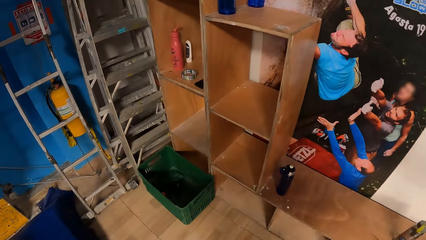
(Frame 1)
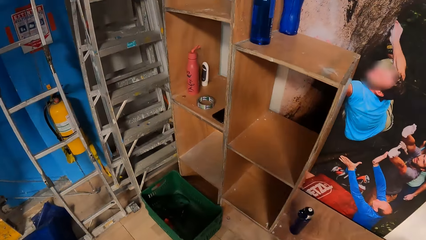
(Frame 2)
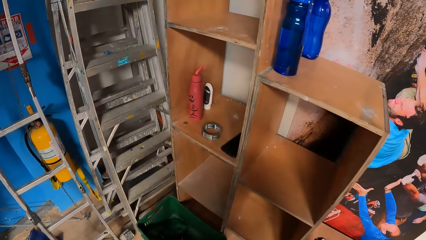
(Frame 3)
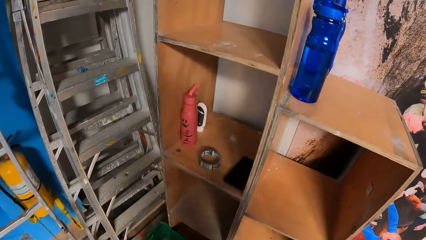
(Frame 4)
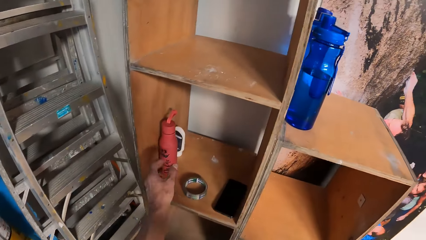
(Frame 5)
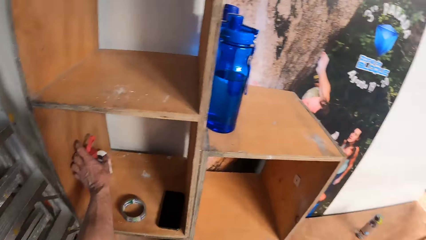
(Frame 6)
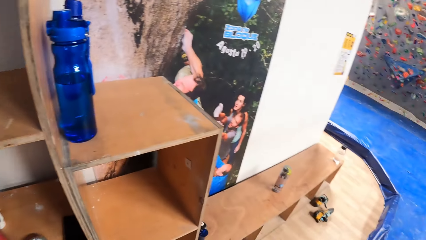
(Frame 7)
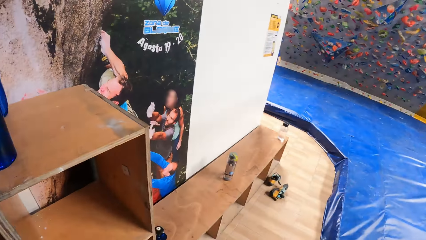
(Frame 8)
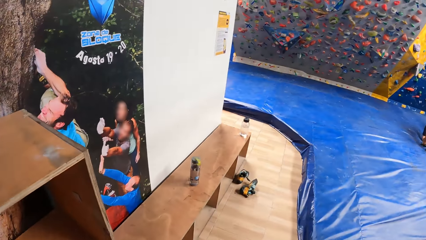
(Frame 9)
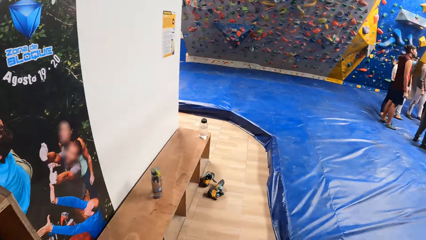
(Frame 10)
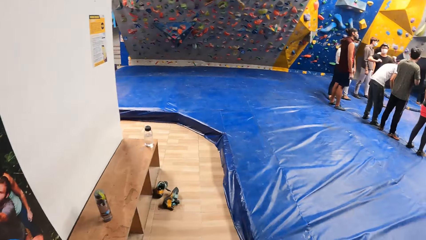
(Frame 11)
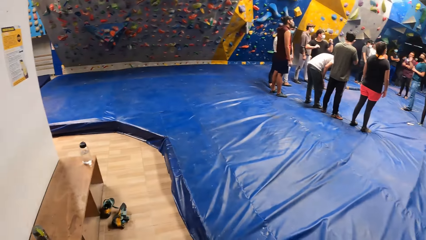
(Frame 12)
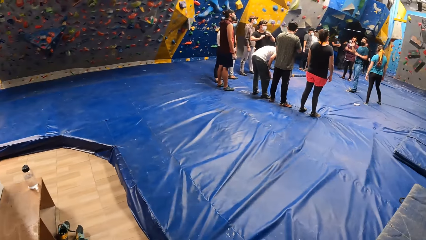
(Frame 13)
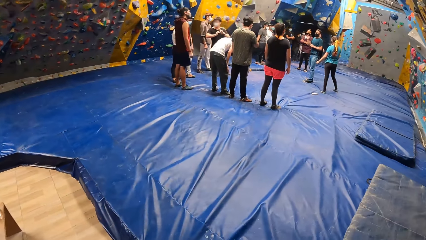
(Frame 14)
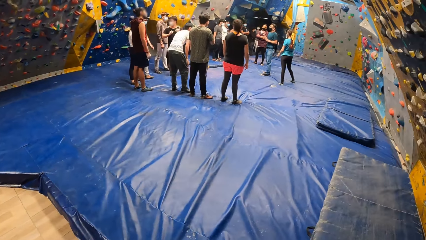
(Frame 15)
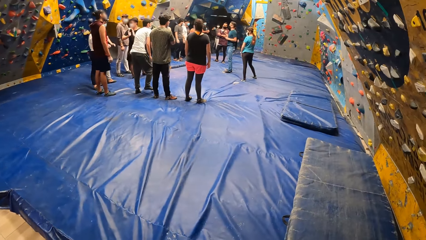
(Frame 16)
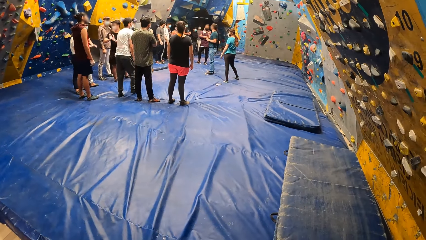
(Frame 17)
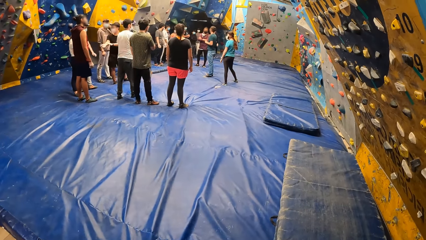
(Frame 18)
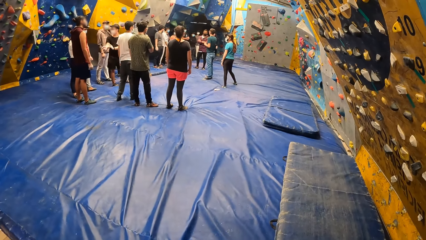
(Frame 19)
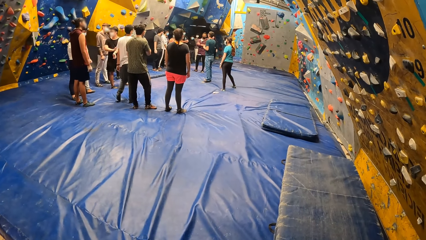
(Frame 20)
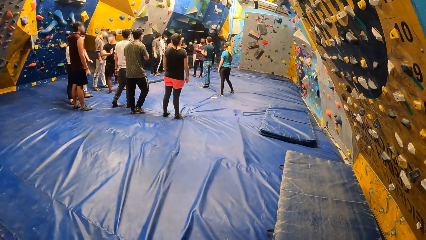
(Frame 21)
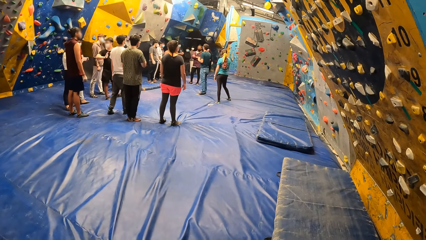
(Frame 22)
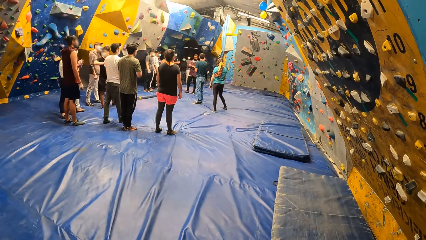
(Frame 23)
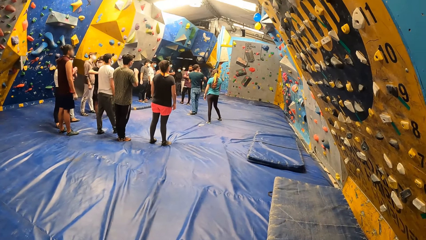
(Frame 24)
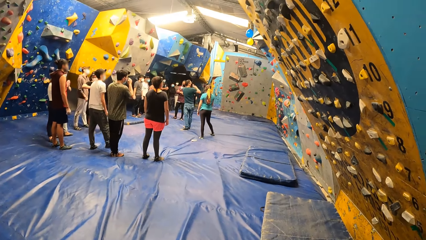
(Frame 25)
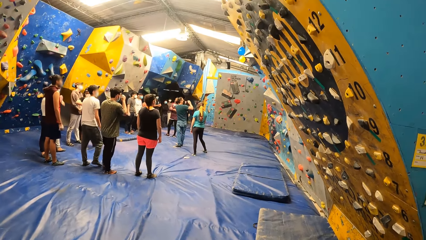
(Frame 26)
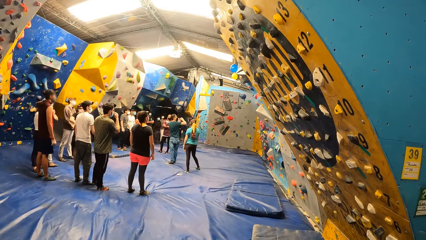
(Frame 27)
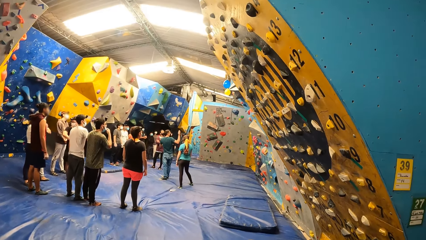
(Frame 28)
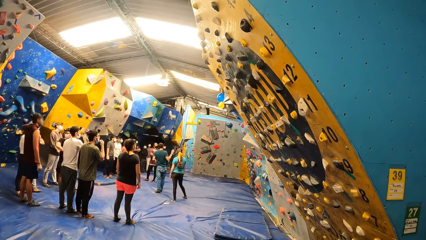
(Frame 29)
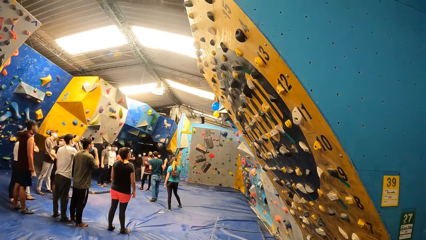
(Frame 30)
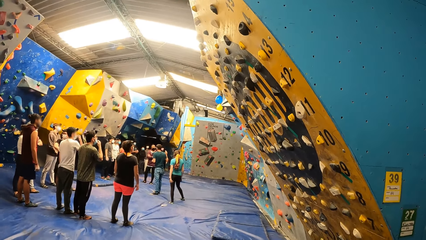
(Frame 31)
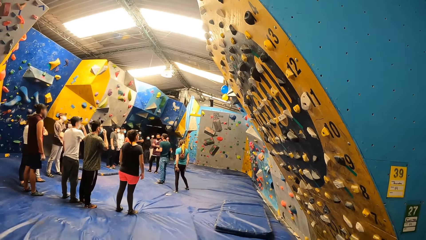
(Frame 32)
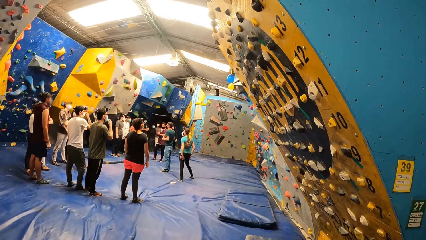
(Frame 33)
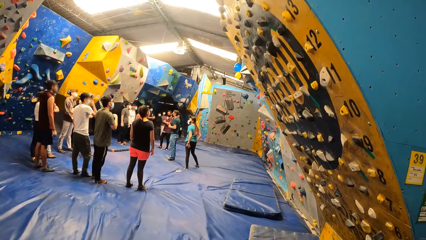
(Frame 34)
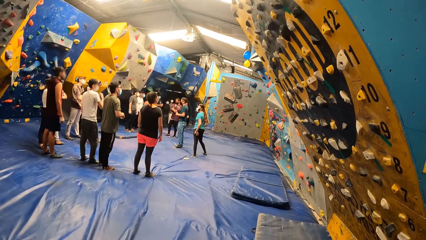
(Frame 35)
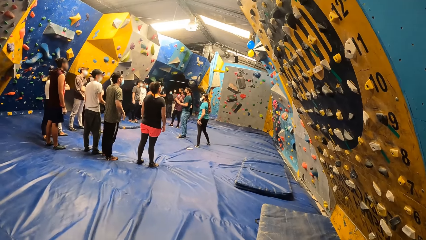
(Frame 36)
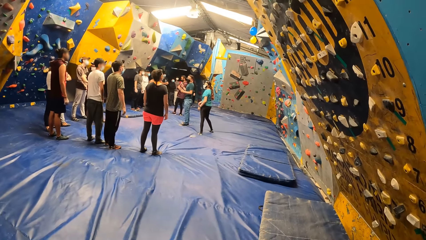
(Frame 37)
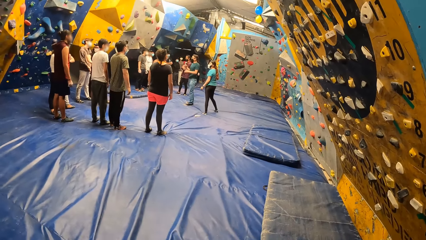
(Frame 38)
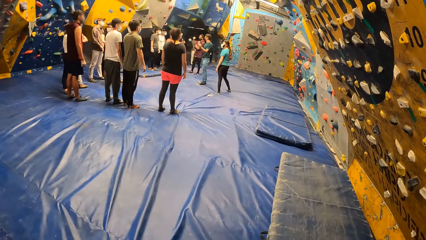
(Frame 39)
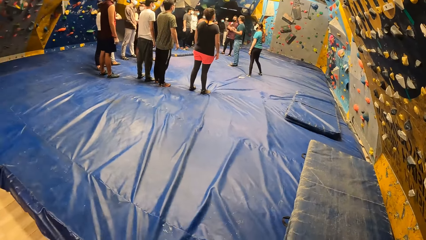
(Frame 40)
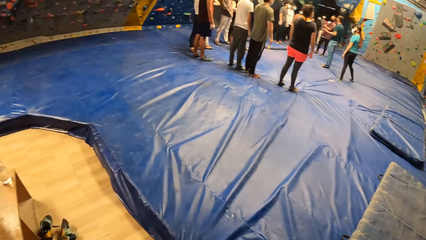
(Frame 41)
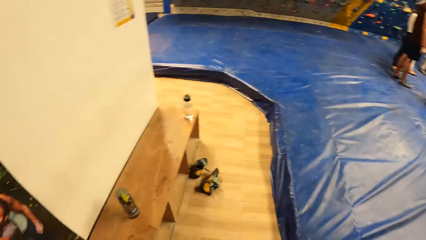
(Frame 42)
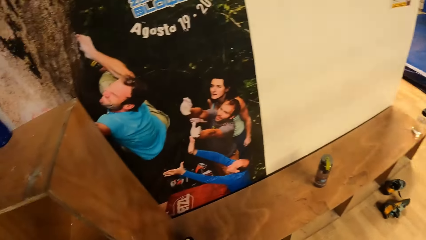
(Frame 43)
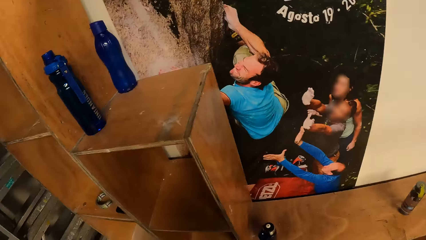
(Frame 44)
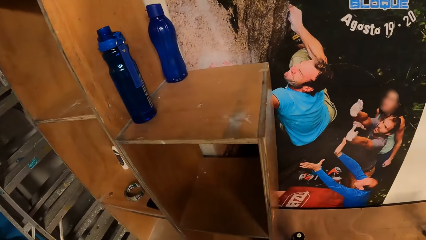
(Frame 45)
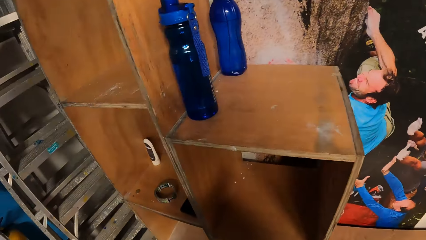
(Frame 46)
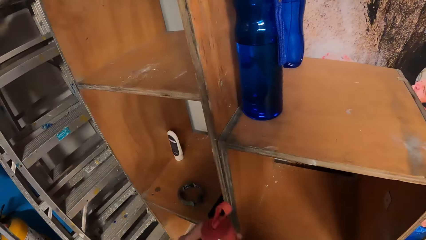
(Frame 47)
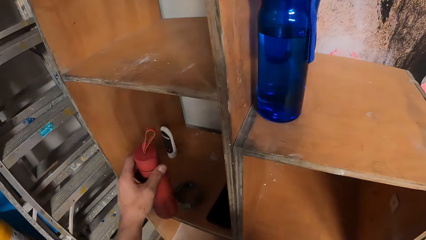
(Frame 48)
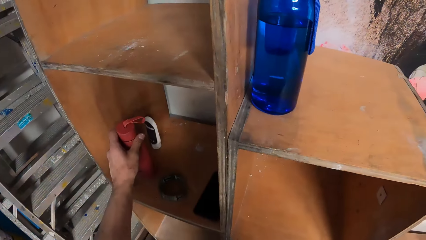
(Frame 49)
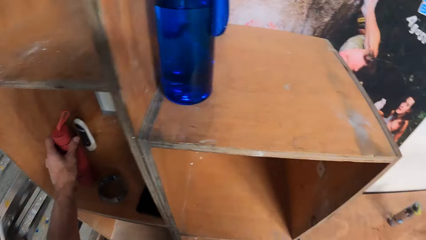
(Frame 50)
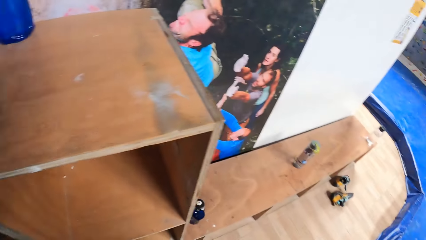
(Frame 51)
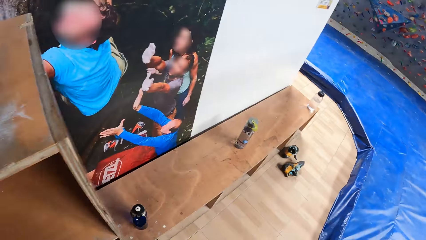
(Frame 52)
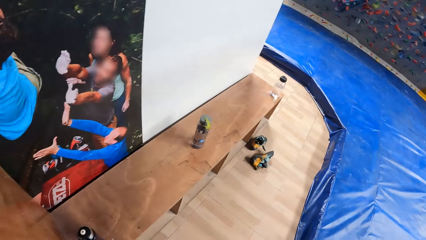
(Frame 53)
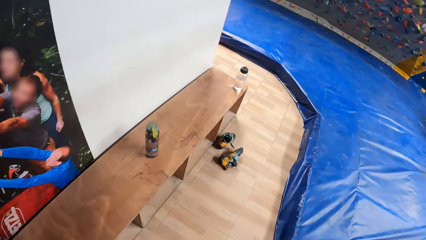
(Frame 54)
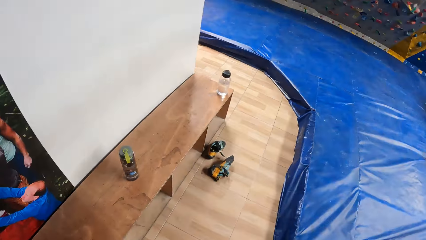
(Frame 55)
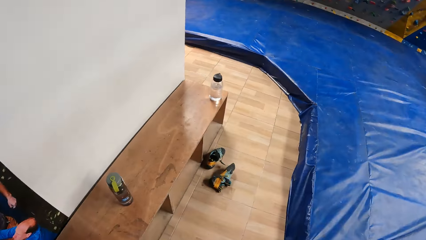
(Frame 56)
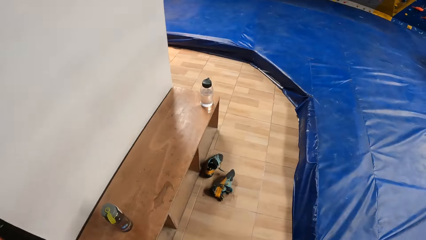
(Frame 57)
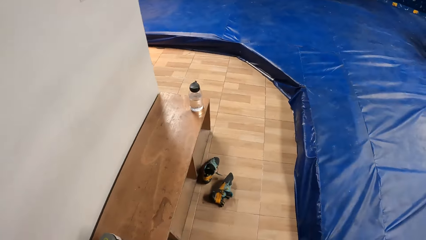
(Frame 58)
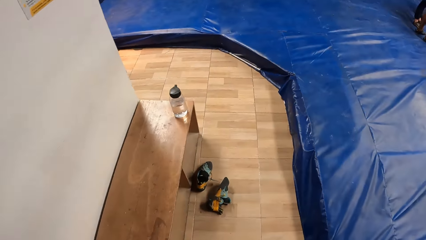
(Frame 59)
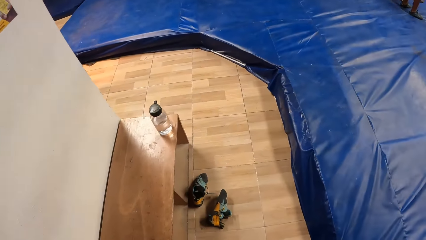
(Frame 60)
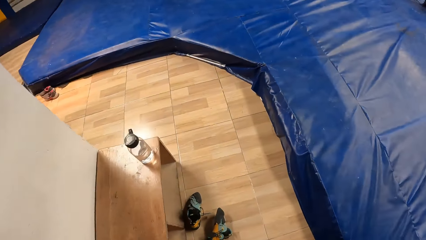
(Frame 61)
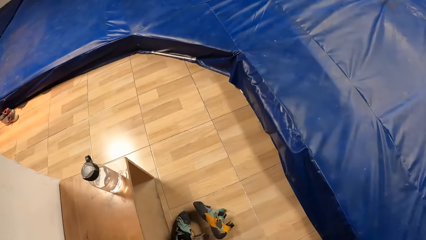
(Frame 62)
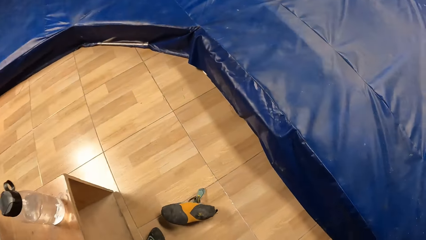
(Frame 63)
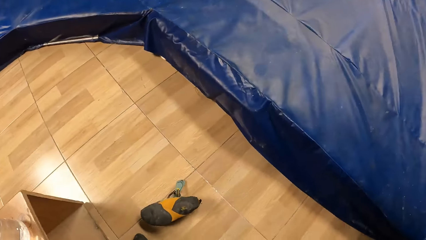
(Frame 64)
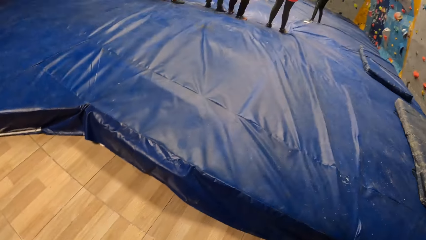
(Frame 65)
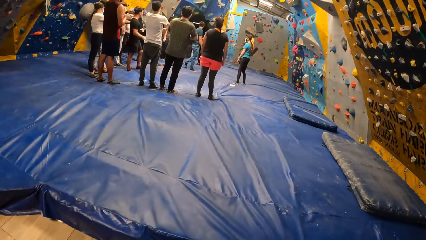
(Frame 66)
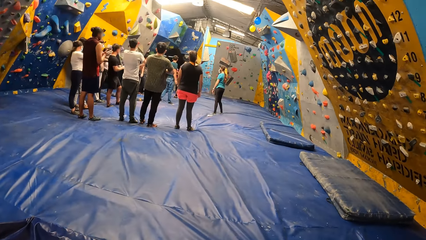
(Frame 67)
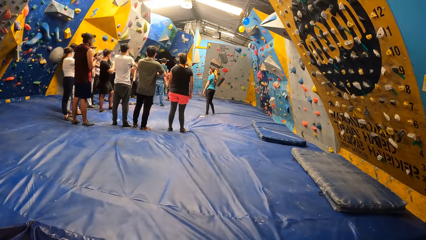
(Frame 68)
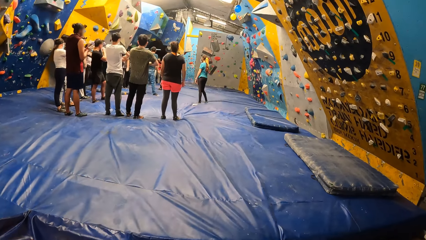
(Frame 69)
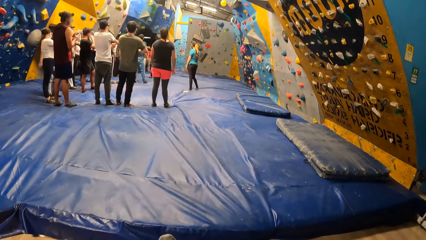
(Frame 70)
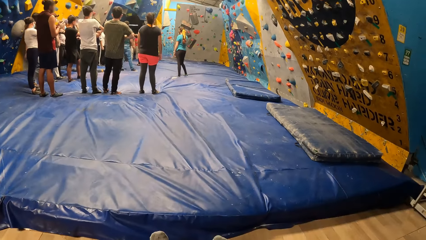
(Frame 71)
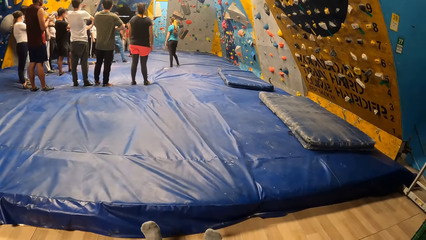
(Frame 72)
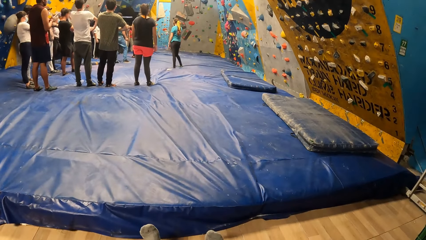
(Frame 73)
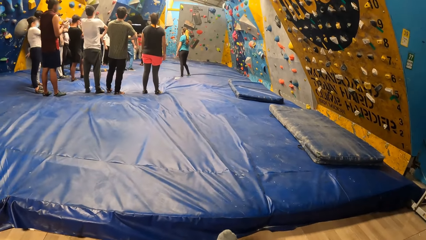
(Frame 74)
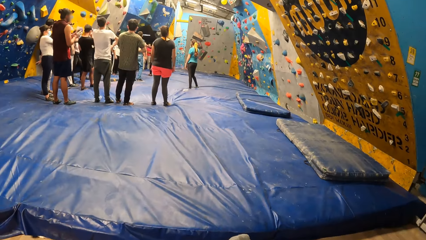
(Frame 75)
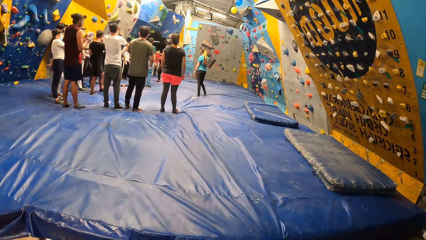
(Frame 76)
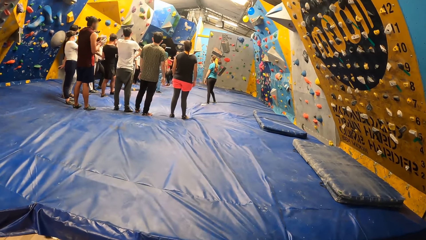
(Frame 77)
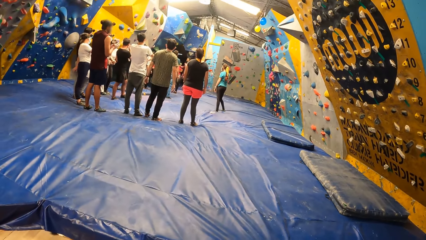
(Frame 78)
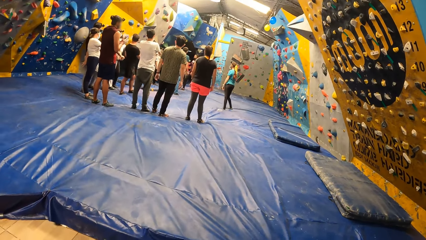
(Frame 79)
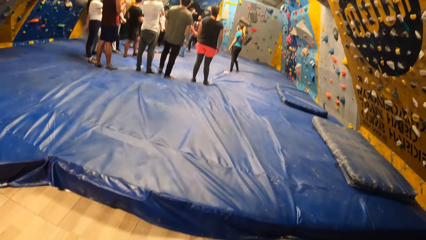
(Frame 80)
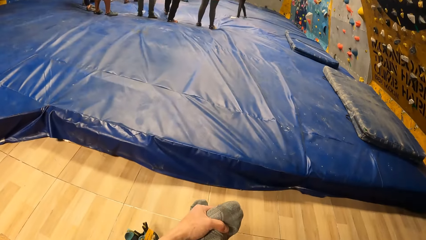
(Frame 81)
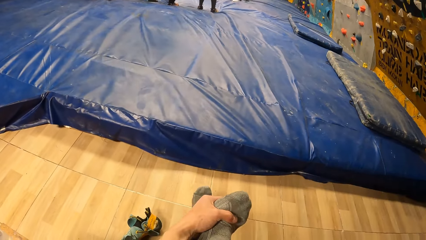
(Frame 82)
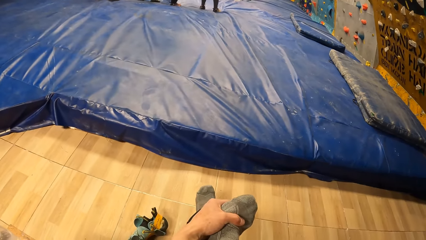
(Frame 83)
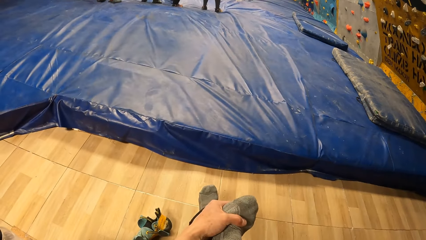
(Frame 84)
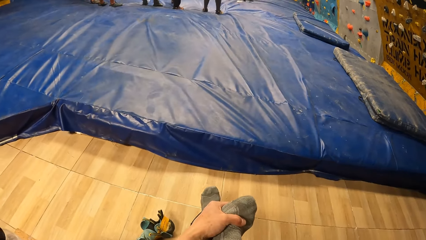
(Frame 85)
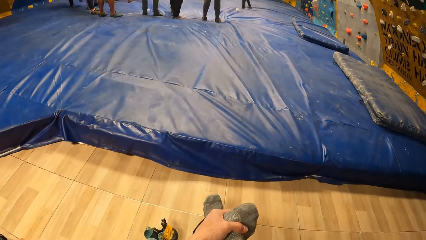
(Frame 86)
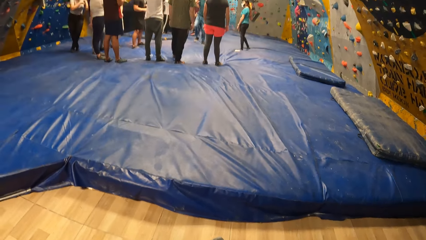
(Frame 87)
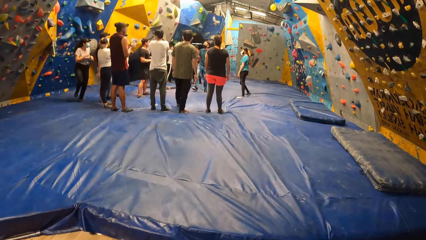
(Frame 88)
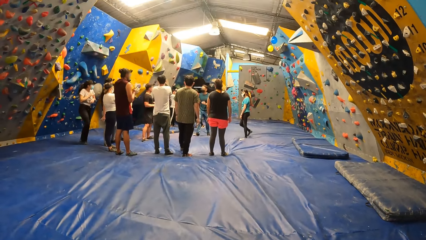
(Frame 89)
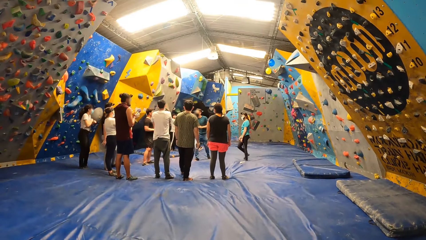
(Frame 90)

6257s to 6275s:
The camera wearer touches a bottle in a wooden shelf with his left hand. He picks up the water bottle. He looks at the group of people. The instructor interacts with the group of people. The camera wearer drops the bottle in the wooden shelf with his left hand. He kicks a shoe. He stretches his legs. He holds his right leg with his left hand.
